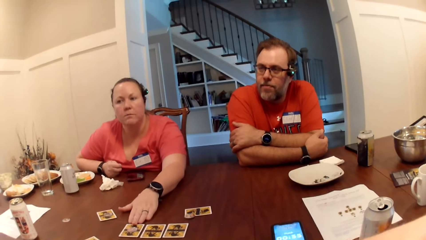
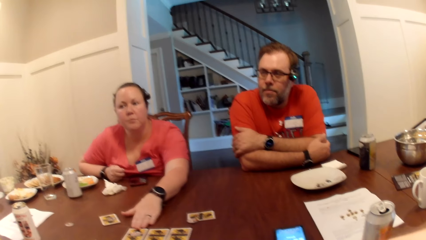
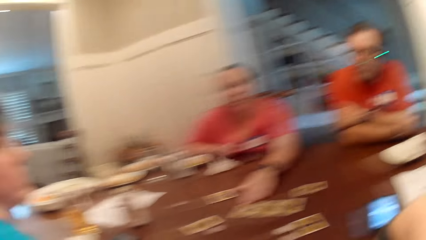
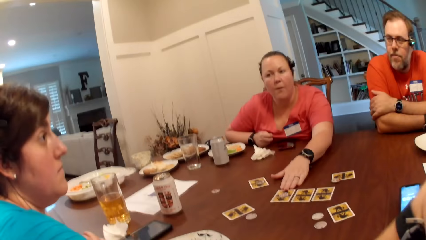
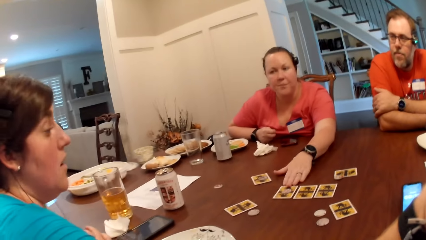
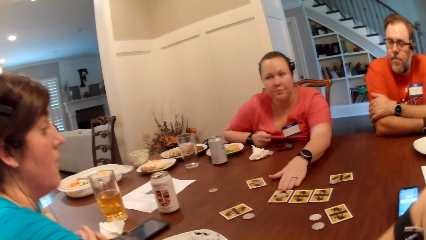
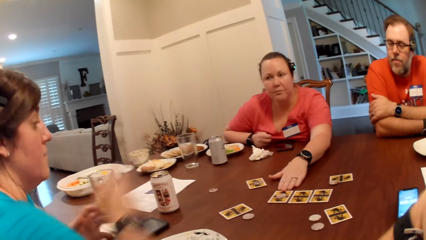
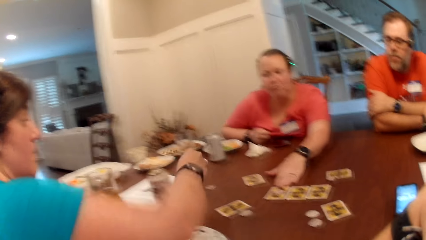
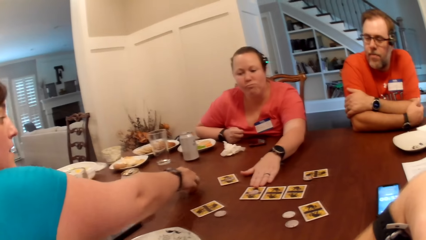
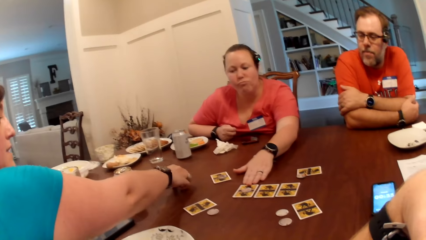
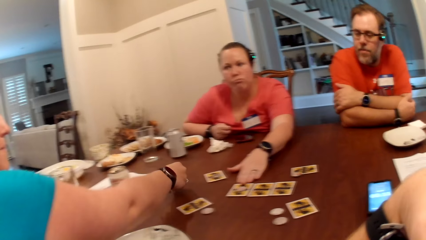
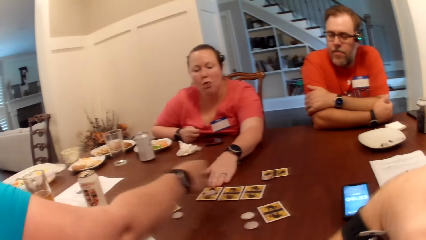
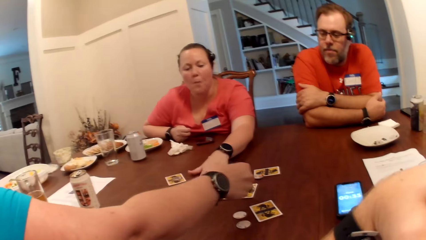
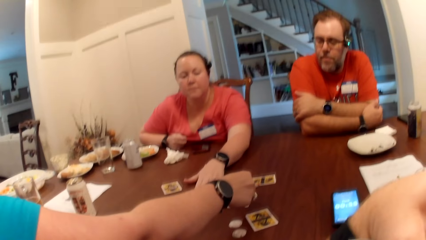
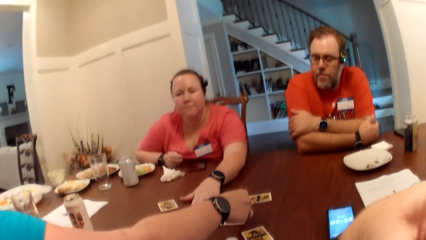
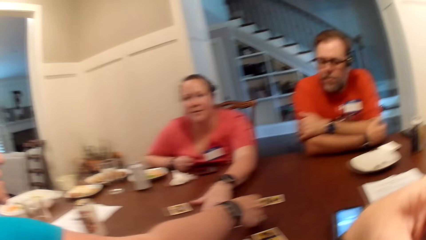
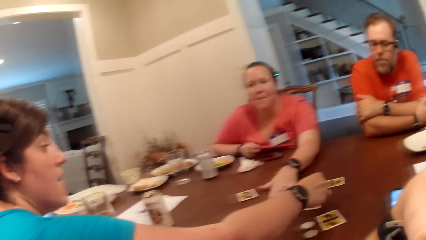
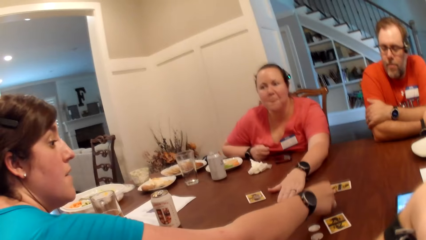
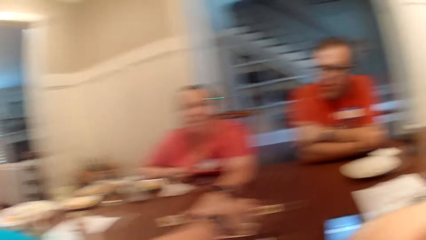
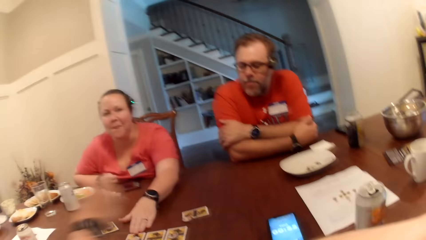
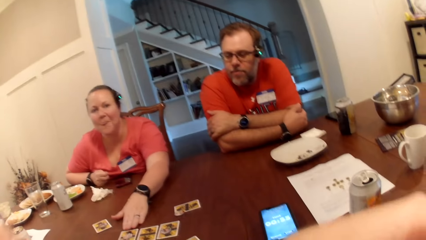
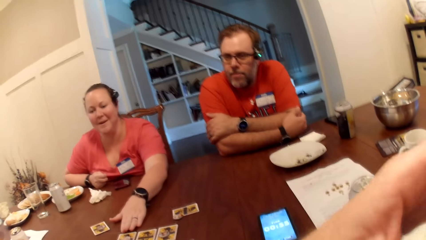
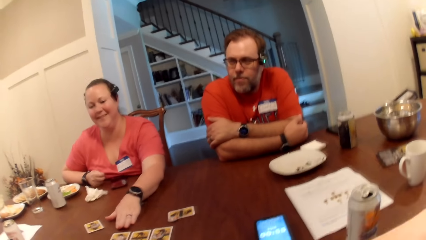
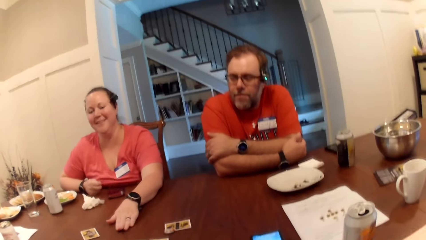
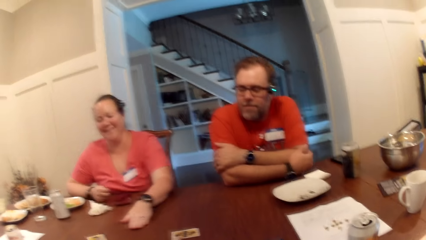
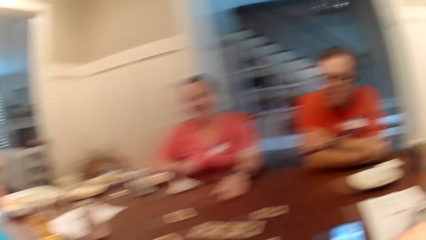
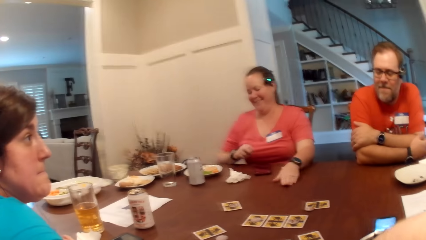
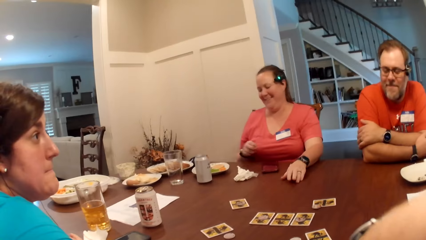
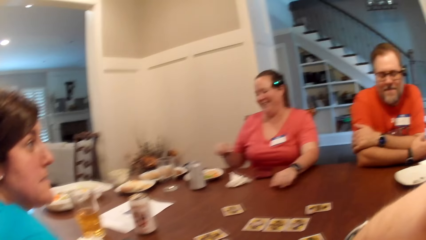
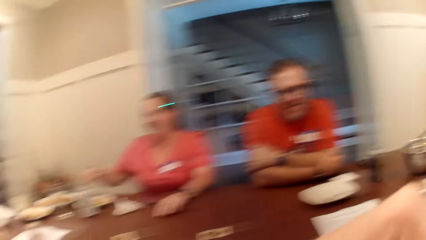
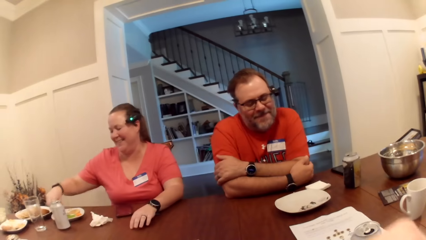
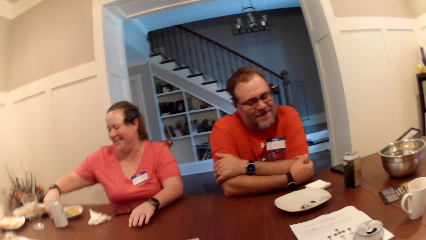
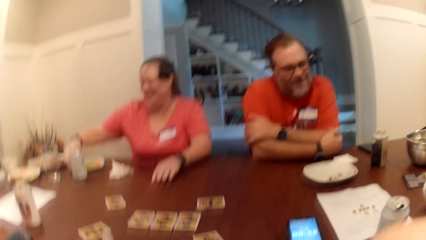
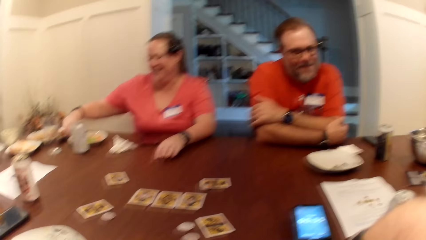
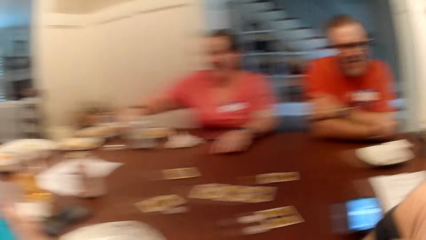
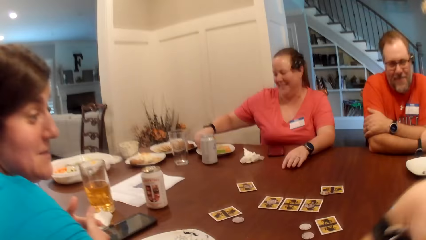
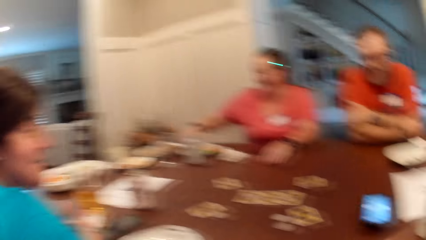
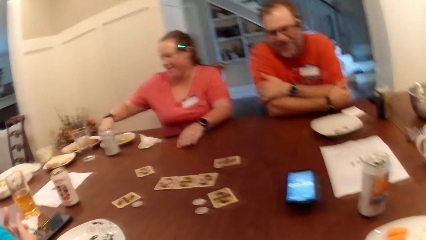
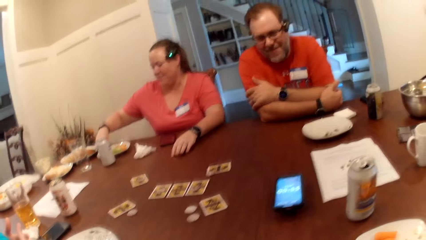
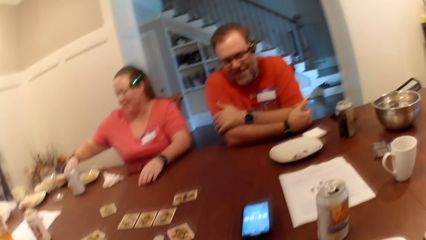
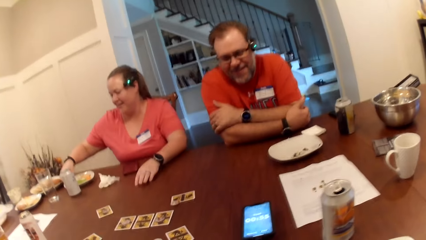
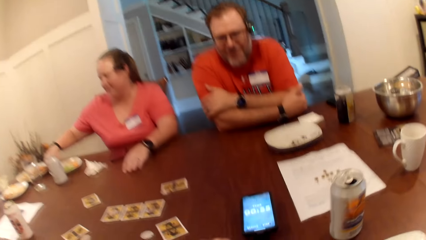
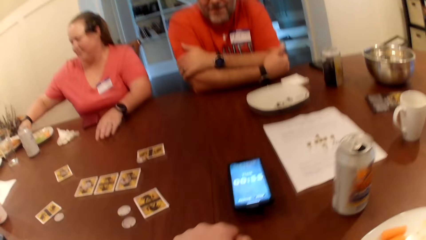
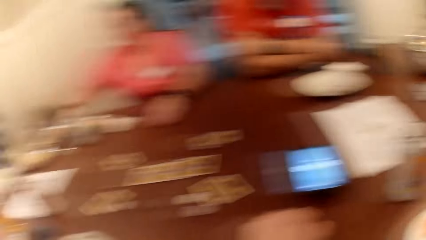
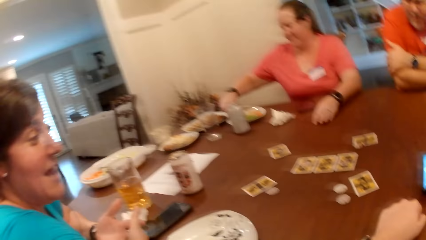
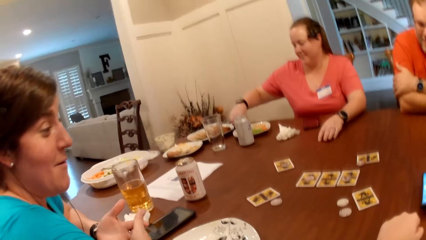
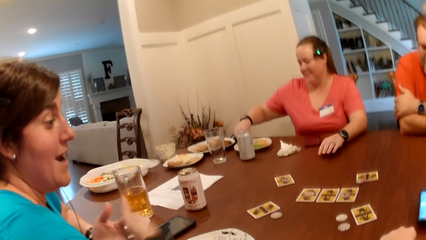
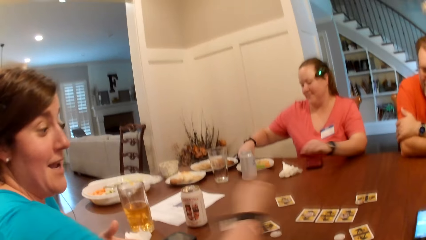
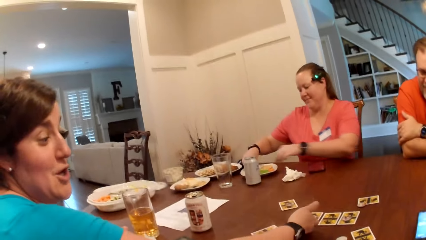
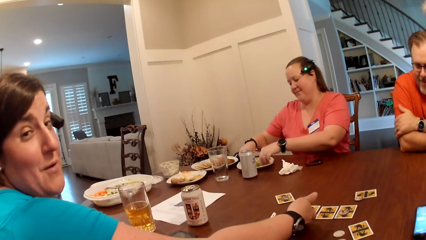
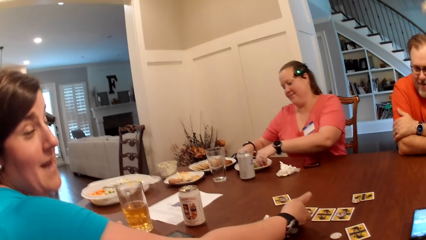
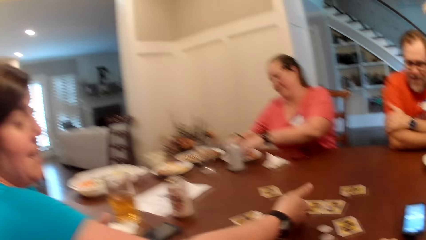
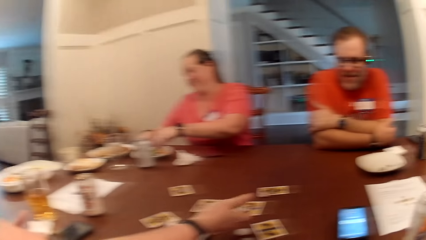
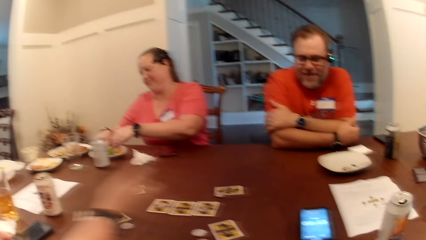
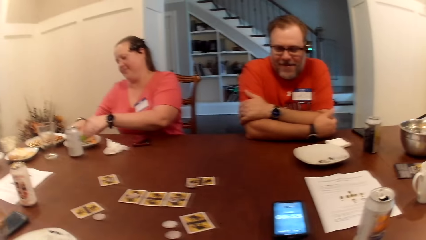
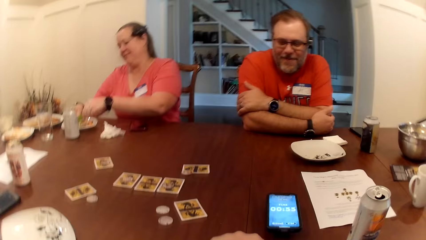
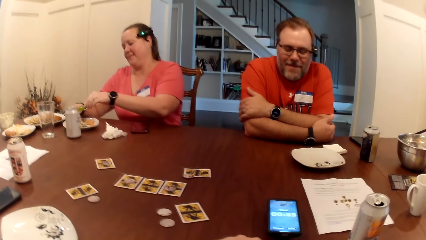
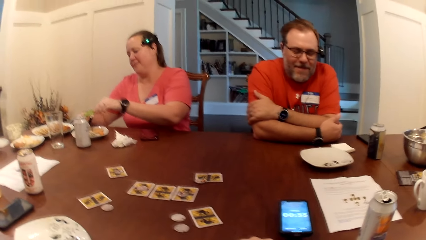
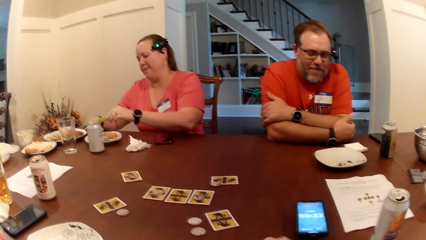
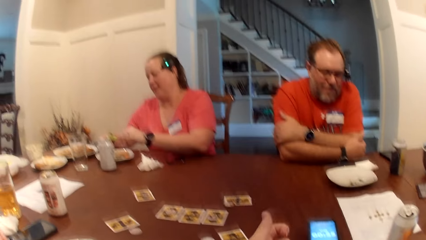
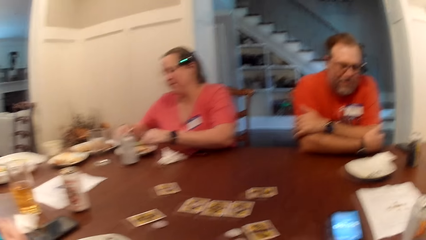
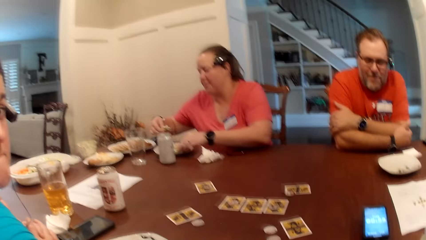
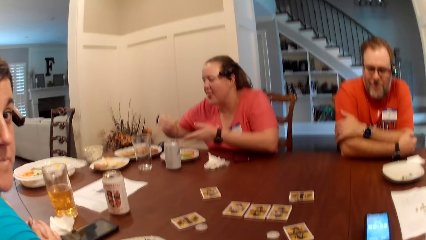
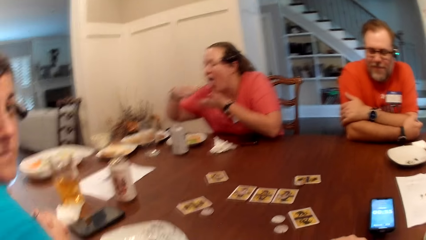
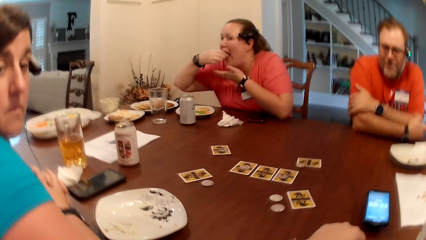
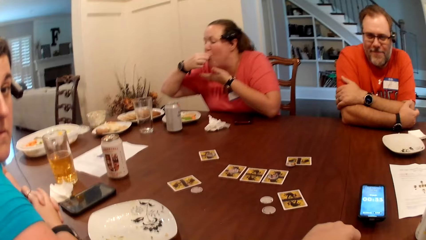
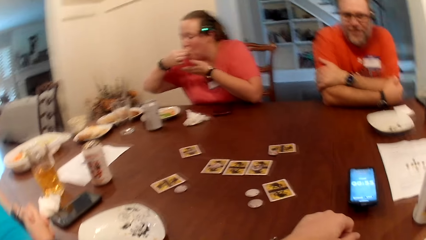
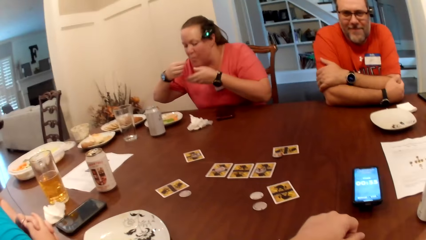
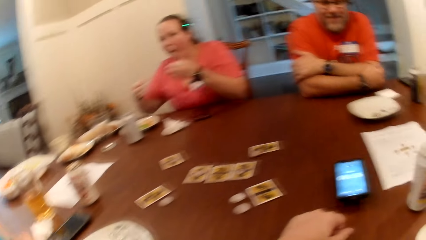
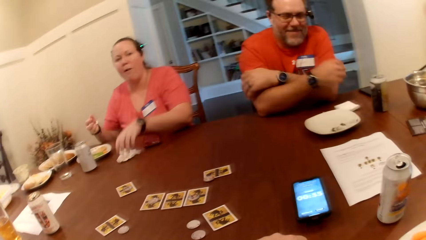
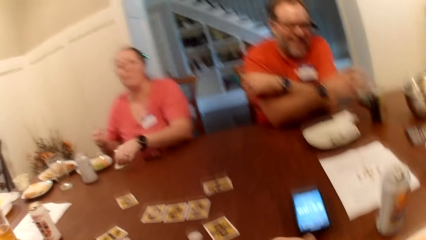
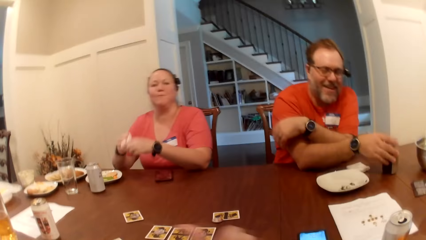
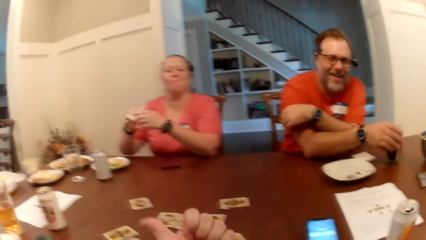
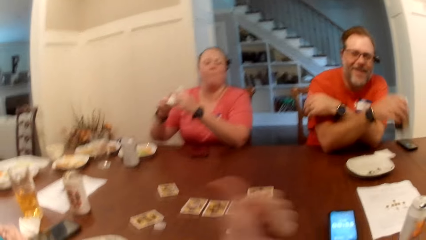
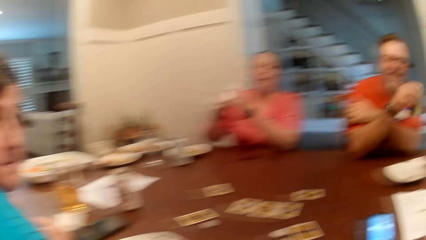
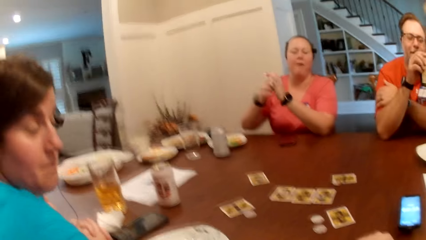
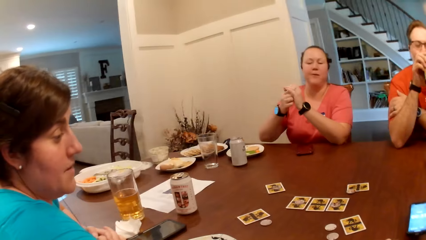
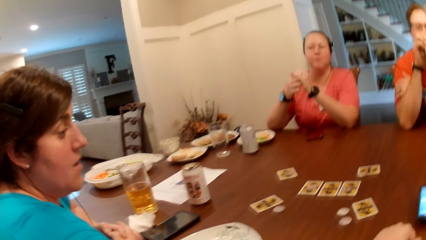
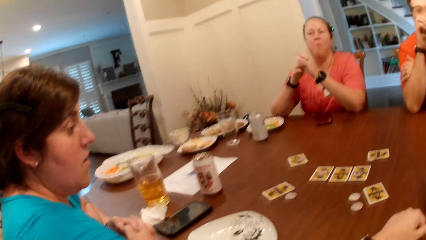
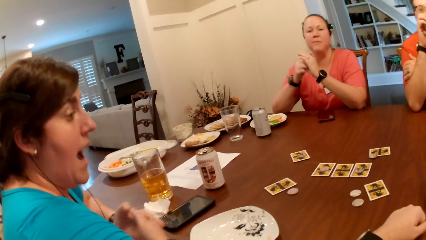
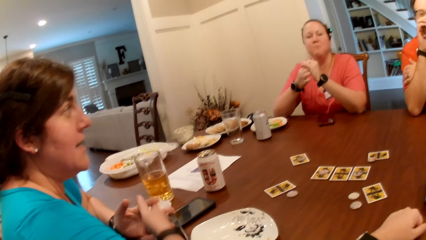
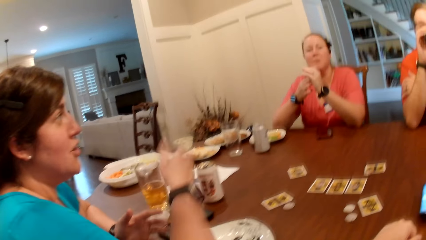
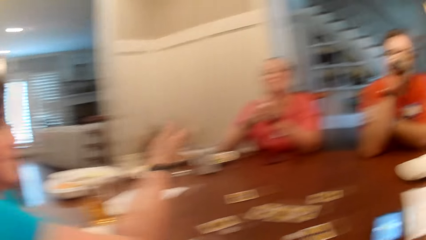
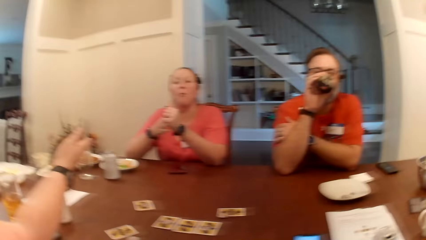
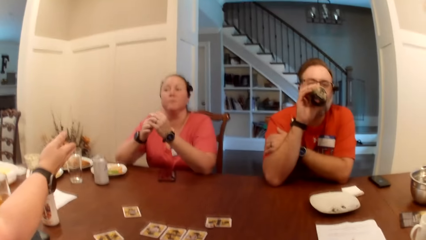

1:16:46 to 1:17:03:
A woman sits on the chair on the floor. The woman picks a coin from the table with her right hand. The woman drops the coin in the table with her right hand. The camera wearer sits on the chair on the floor. Another woman holds nachos on a plate from a plate with her right hand. The other woman scoops the food in the plate with her right hand. The other woman pours sauce on the nachos with her left hand. The first woman touches a card on the table. The other woman eats the nachos in her right hand. The other woman picks a tissue from the table with her left hand. A man picks a can of beer from the table with his right hand. The other woman cleans both hands with the tissue. The man drinks from the can of beer in his right hand.
